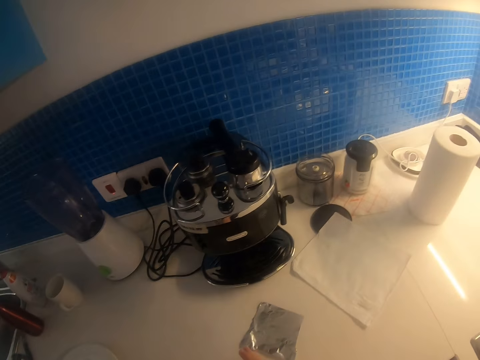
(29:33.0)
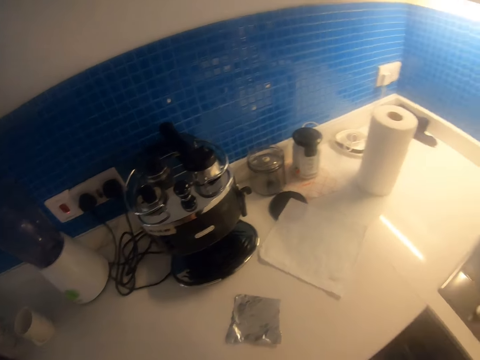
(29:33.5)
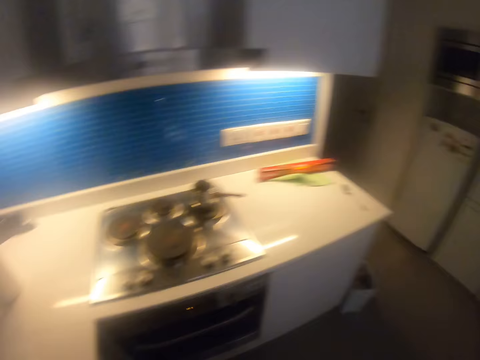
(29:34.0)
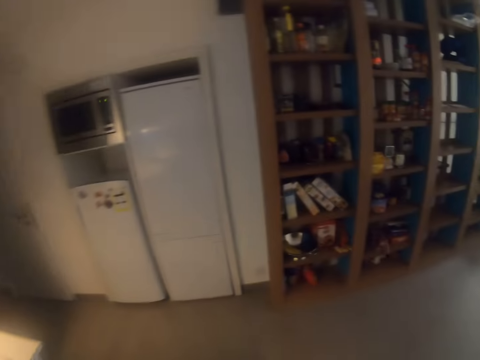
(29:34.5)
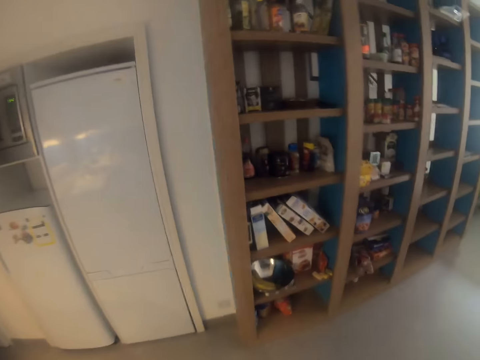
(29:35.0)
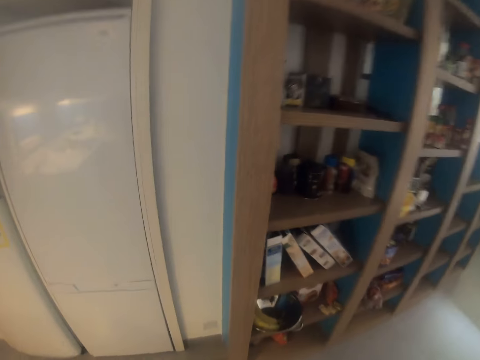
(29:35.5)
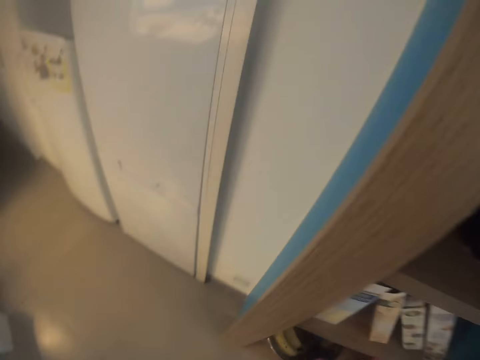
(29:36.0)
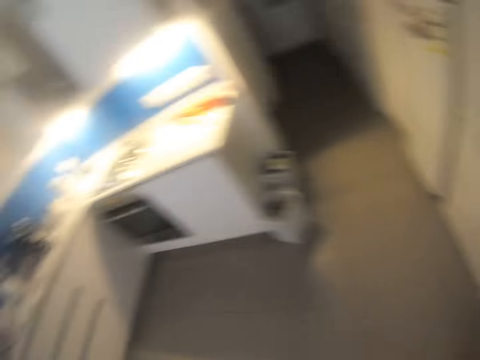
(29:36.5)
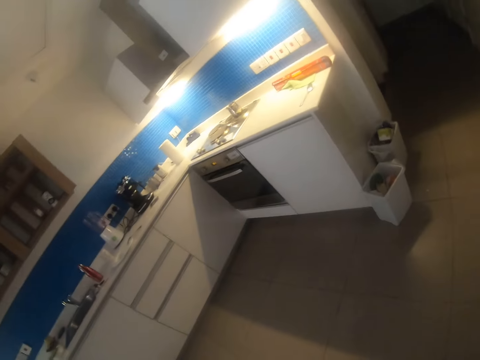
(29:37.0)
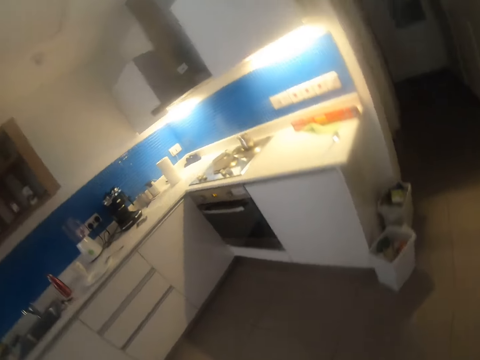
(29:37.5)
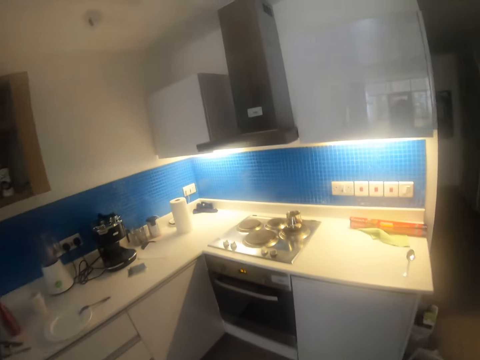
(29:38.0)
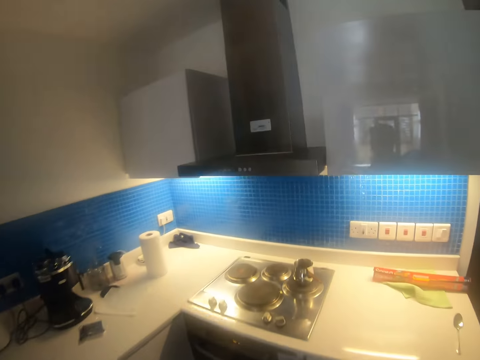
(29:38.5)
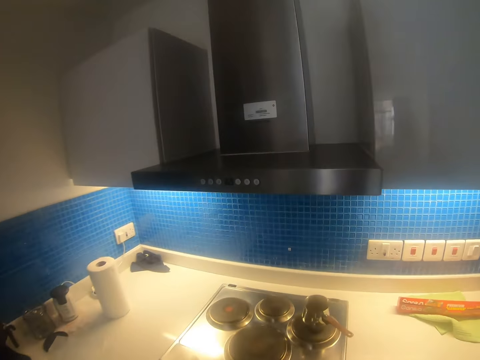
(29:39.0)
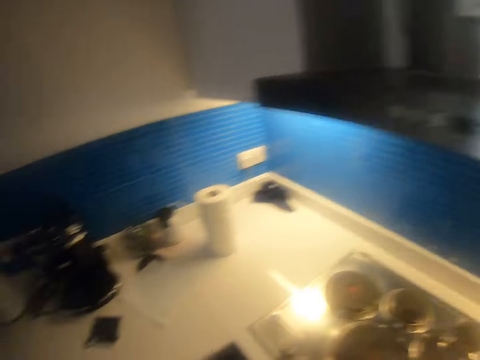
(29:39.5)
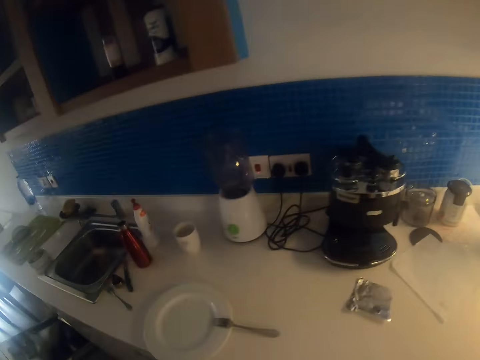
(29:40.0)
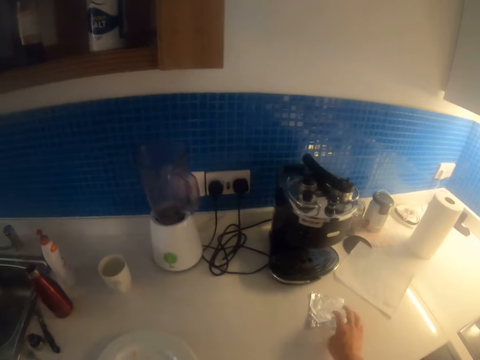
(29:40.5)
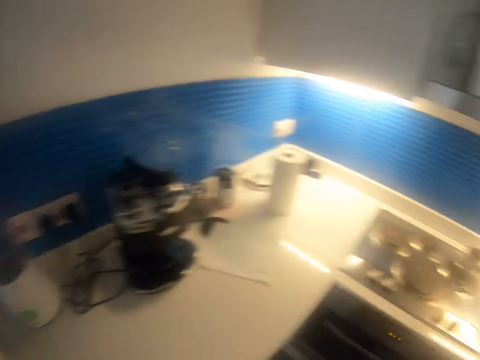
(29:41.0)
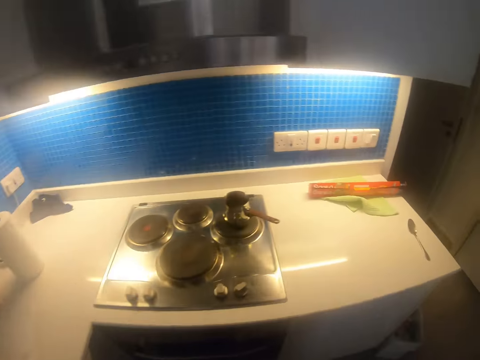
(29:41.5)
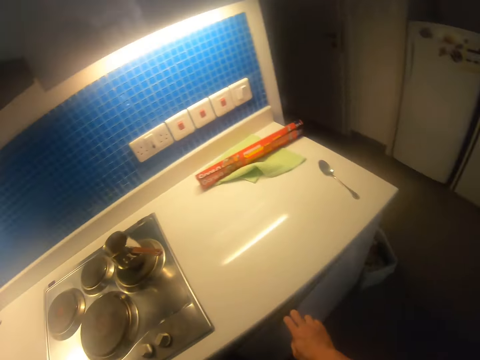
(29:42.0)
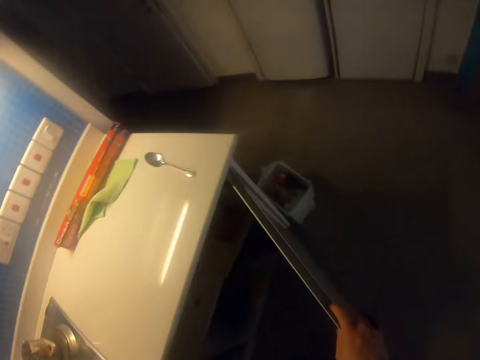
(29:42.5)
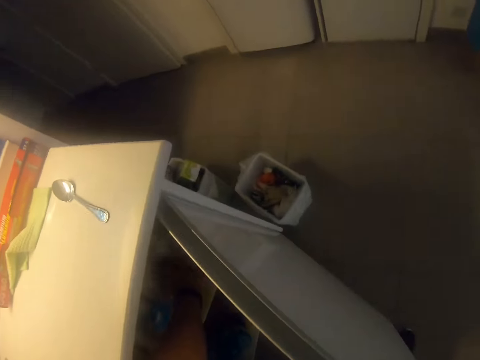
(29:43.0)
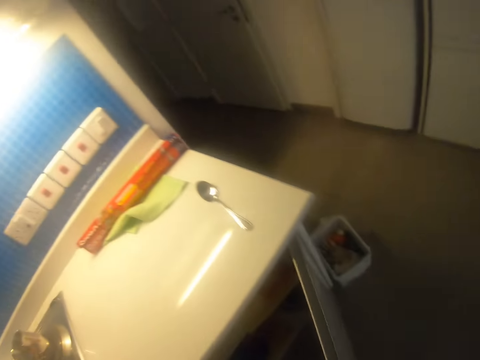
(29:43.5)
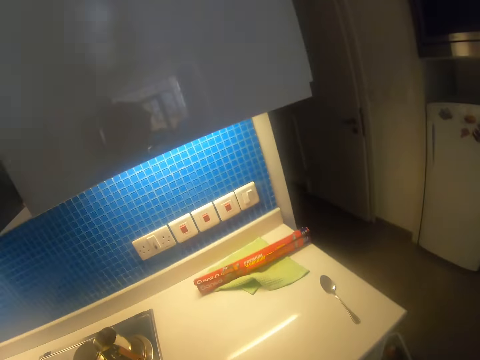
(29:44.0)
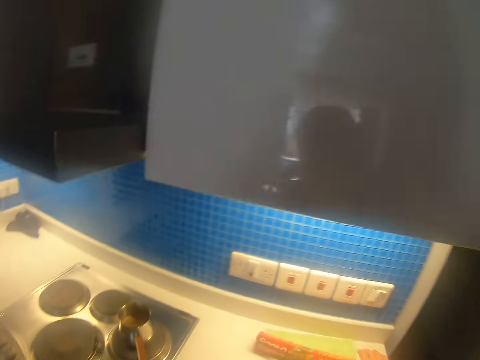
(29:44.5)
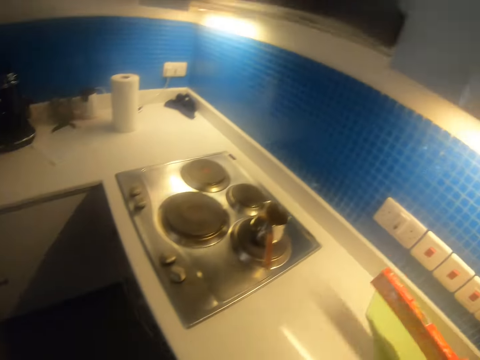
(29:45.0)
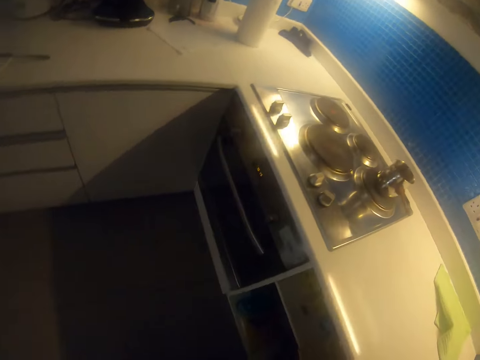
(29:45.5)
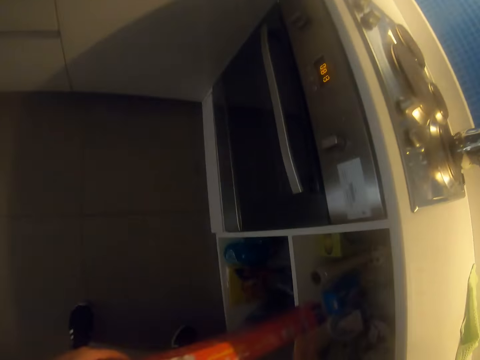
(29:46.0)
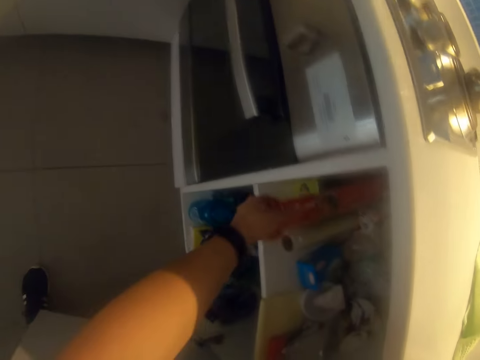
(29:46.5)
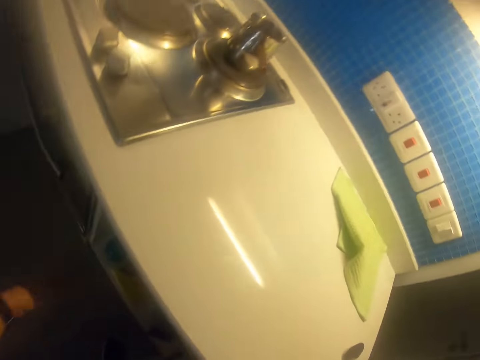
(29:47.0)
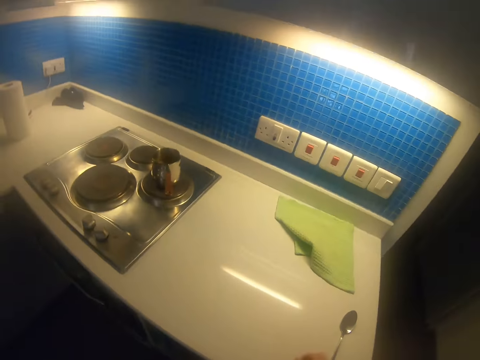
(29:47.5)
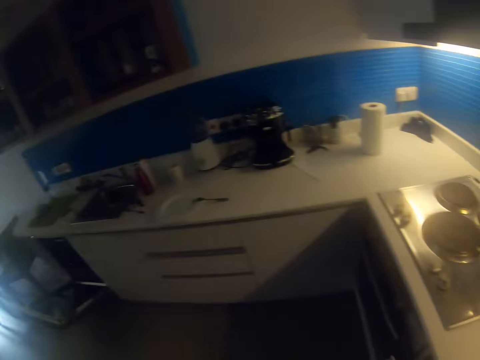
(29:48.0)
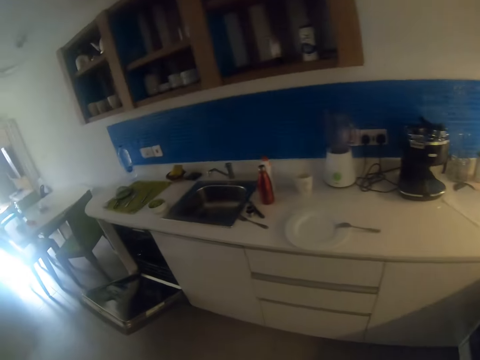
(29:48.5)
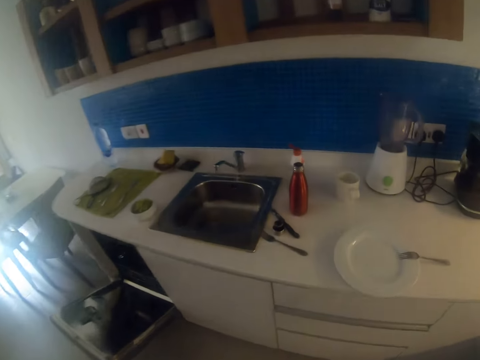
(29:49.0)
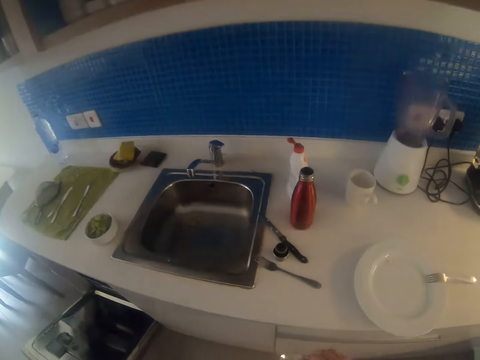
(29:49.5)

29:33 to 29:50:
The camera wearer walks around. They pick up the aluminum foil. They walk around. They open the shelf. They place the aluminum foil on the shelf. They look around. They pick up a box. They return the foil box back in the cupboard. They look around. They walk around.

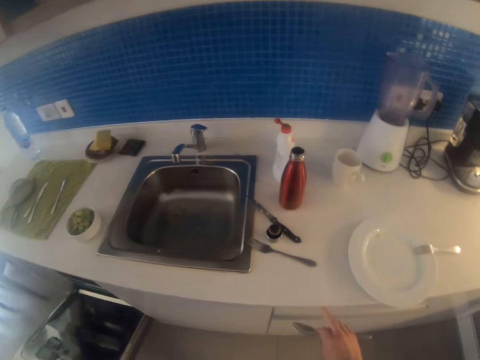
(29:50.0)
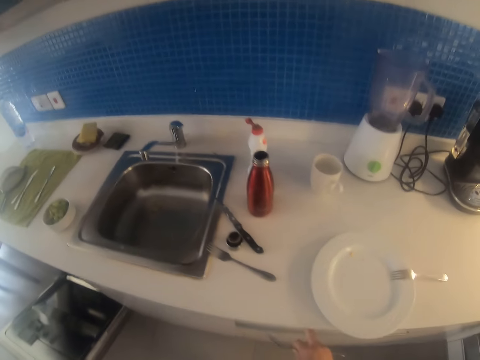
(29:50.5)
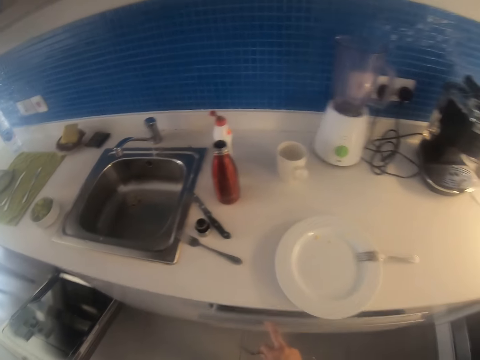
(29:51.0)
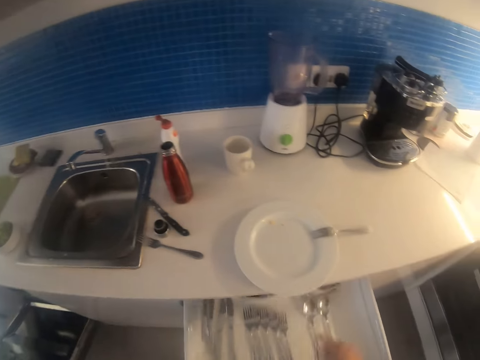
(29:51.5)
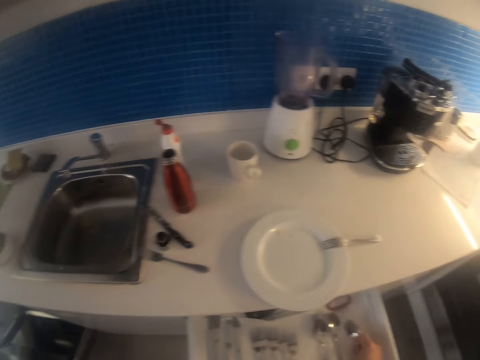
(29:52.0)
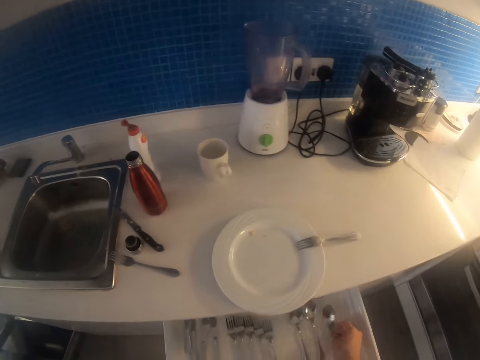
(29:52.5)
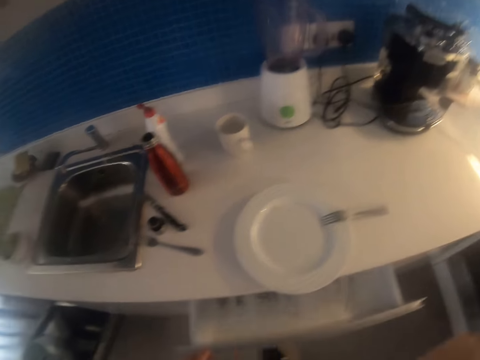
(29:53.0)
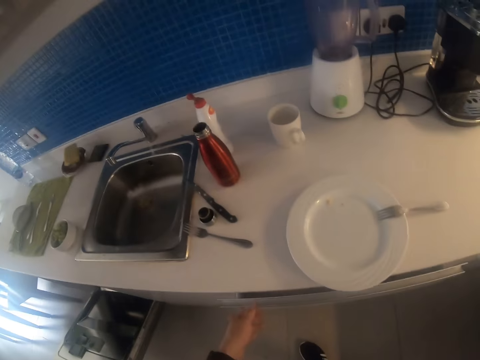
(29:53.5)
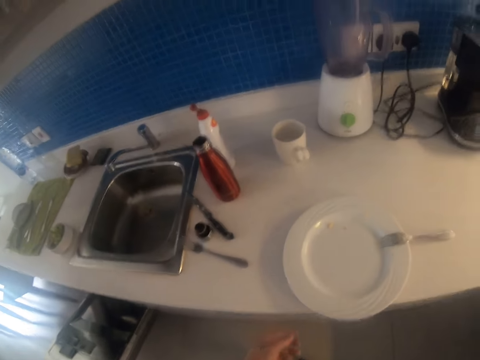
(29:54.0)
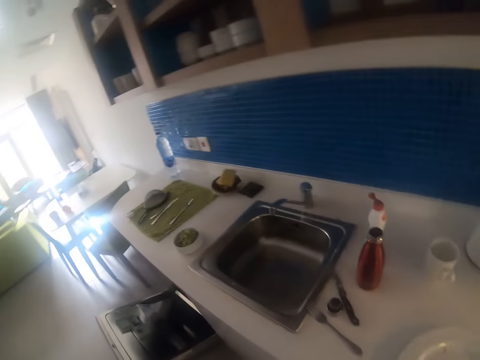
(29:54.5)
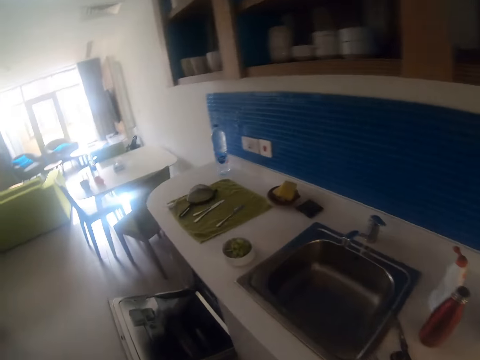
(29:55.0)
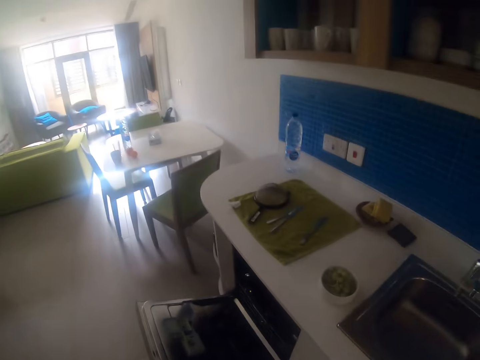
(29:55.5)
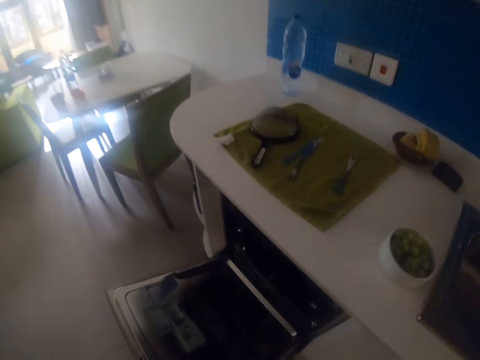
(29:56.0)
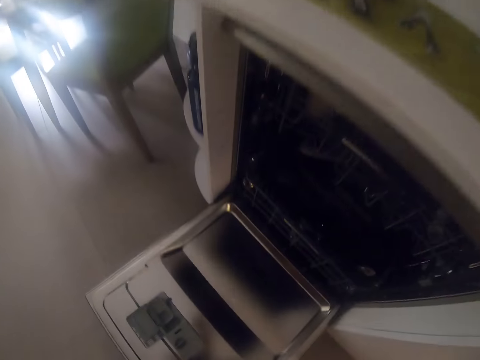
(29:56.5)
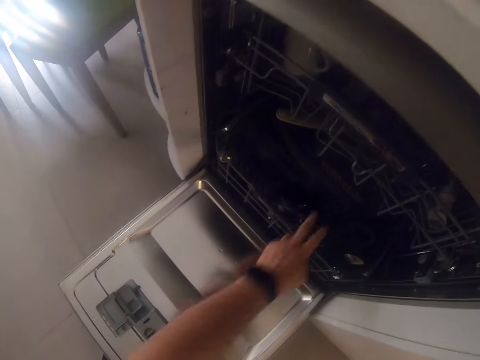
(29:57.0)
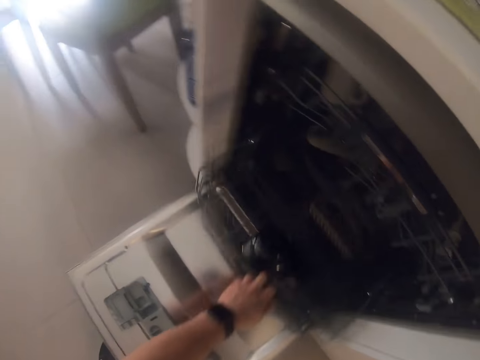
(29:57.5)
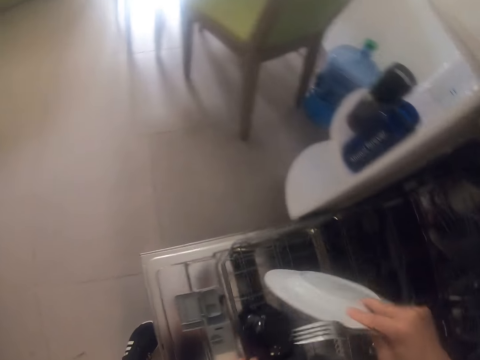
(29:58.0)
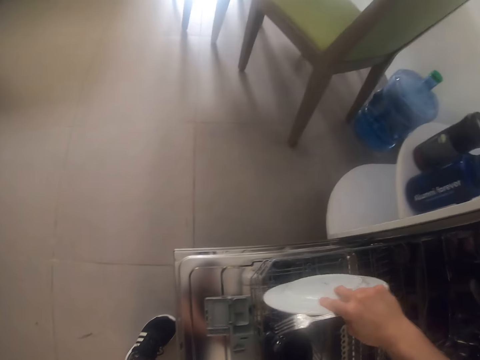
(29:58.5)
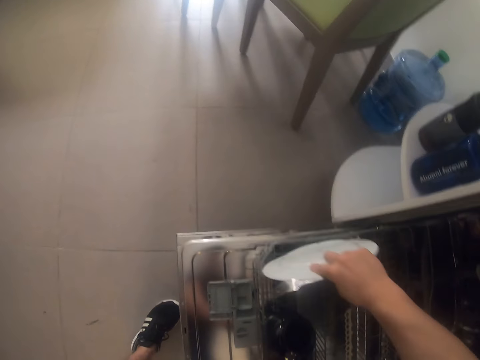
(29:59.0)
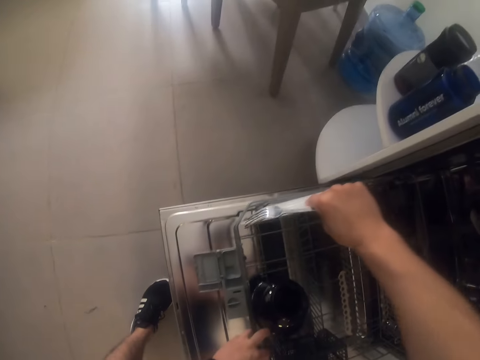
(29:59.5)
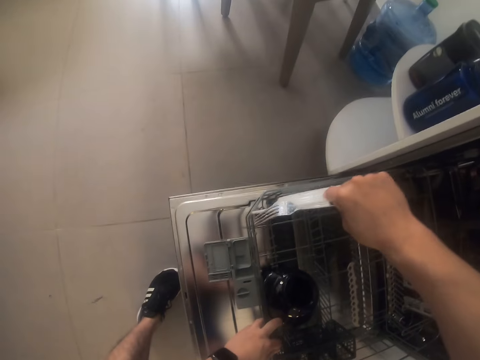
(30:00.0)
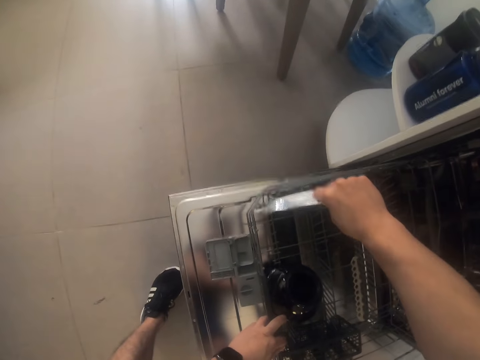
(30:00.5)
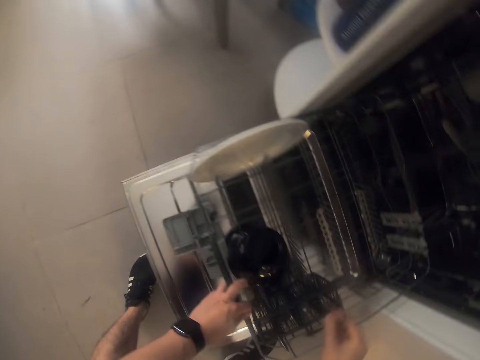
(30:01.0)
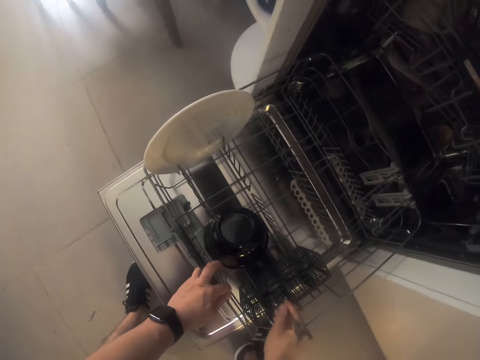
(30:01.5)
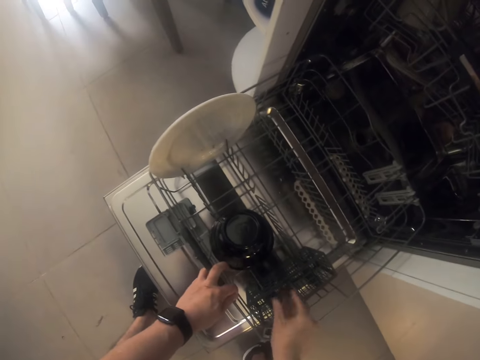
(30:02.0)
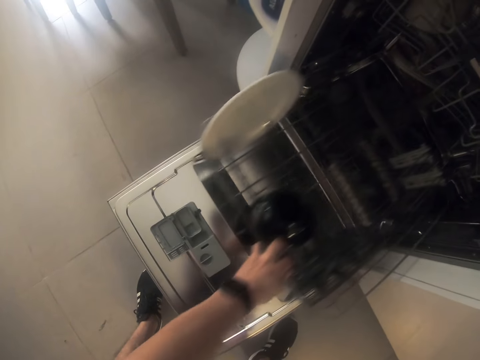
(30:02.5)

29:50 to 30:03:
The camera wearer opens a drawer. They place a spoon on the drawer. They close the drawer. They walk around. They pull the utensil rack. They put the plate and the knife in the dishwasher, on the utensil rack. They lift the fork. They put the fork on the spoon rack.
